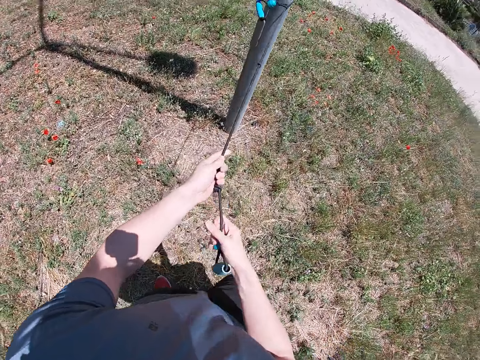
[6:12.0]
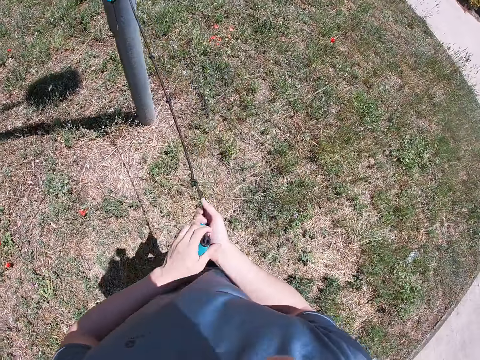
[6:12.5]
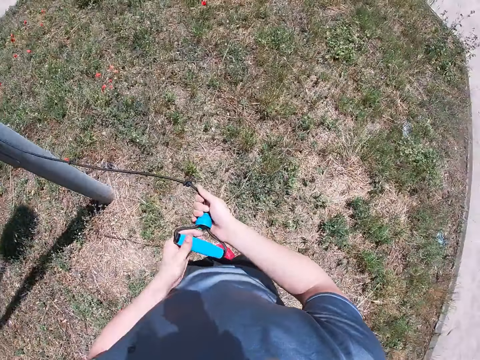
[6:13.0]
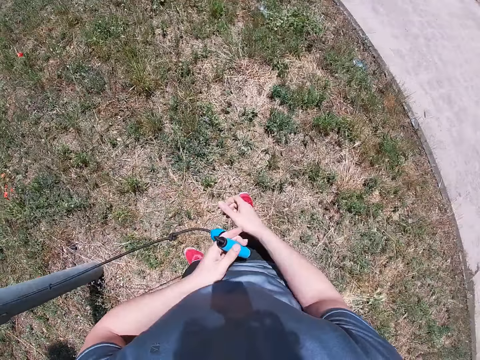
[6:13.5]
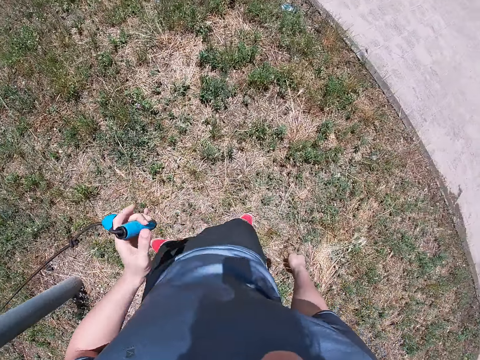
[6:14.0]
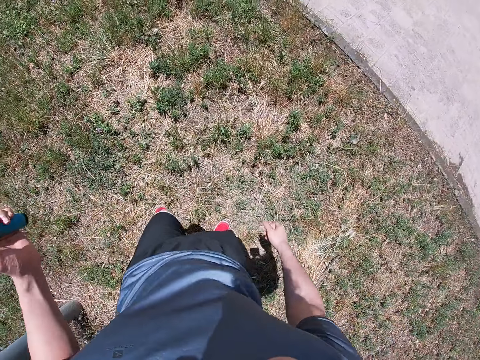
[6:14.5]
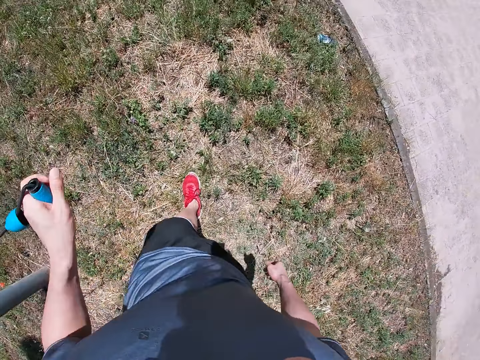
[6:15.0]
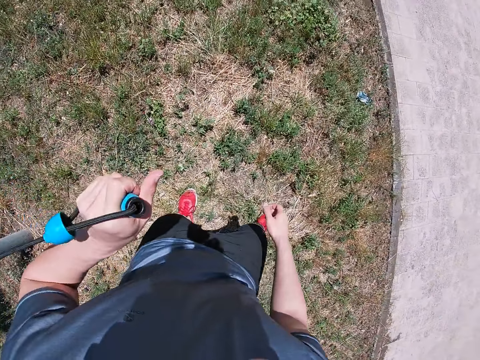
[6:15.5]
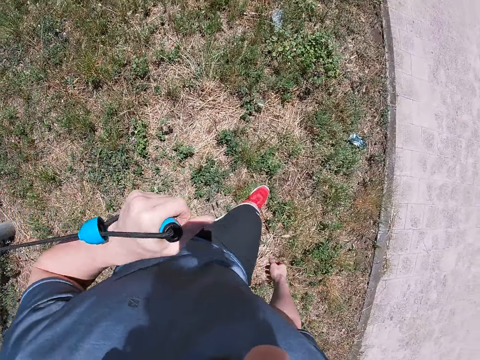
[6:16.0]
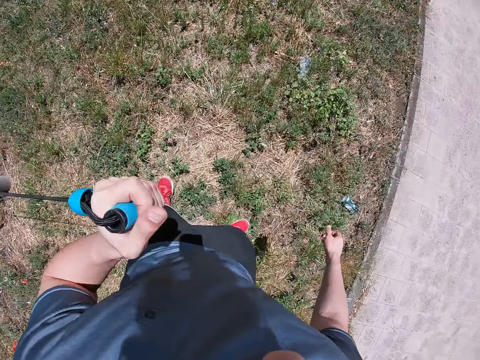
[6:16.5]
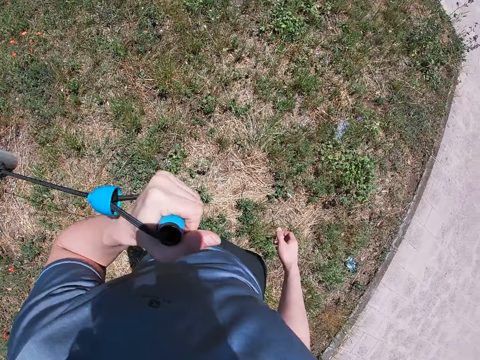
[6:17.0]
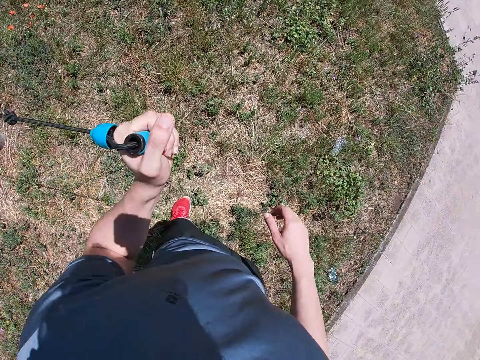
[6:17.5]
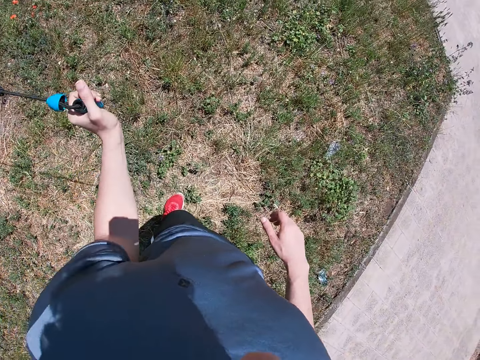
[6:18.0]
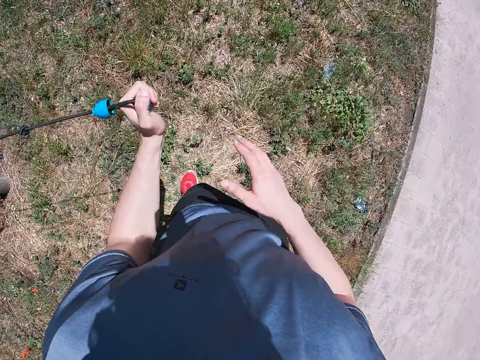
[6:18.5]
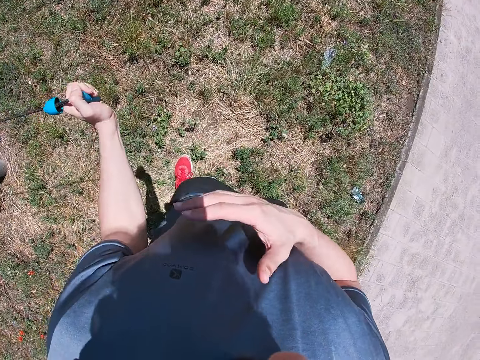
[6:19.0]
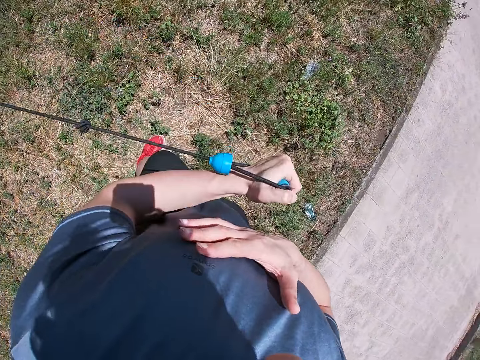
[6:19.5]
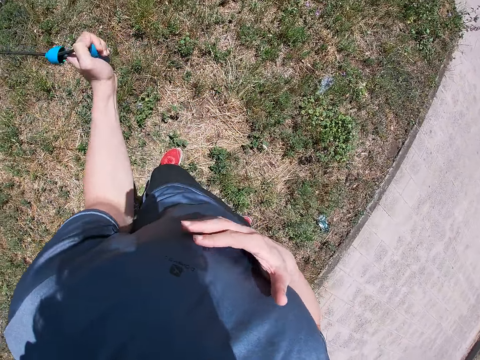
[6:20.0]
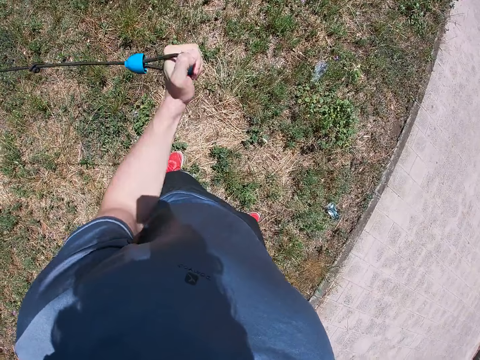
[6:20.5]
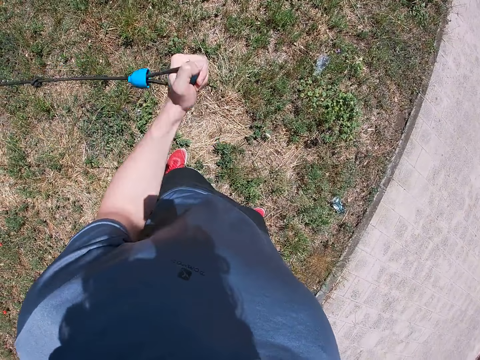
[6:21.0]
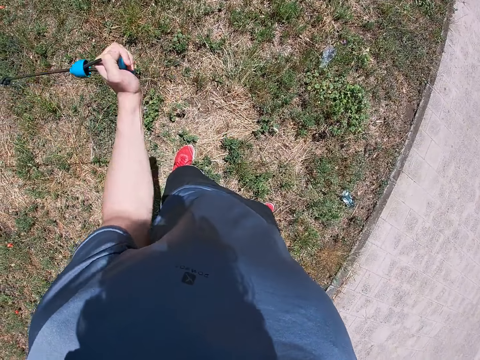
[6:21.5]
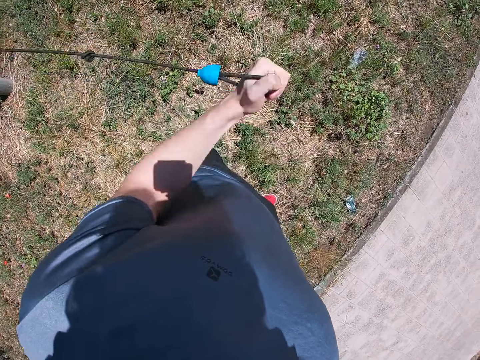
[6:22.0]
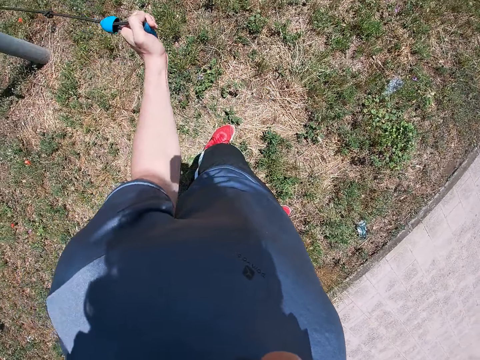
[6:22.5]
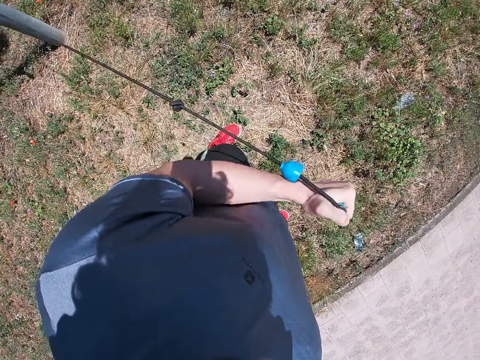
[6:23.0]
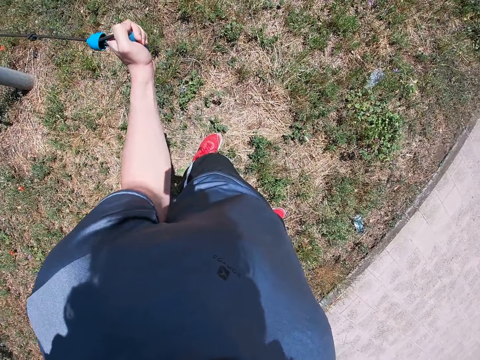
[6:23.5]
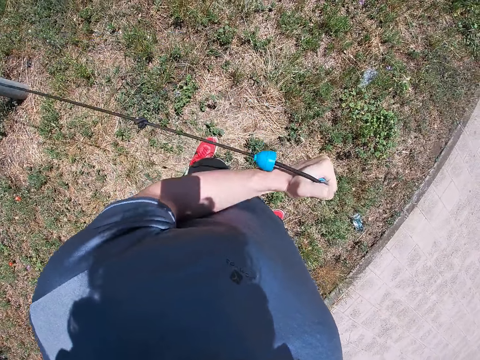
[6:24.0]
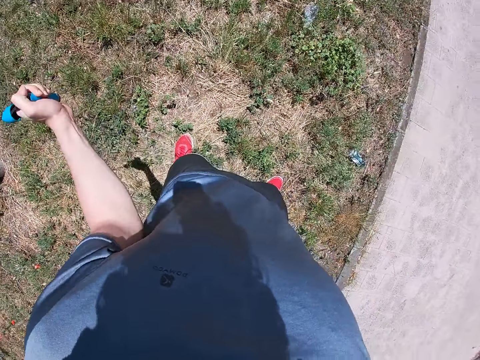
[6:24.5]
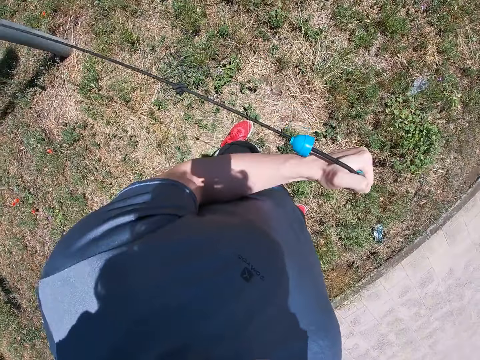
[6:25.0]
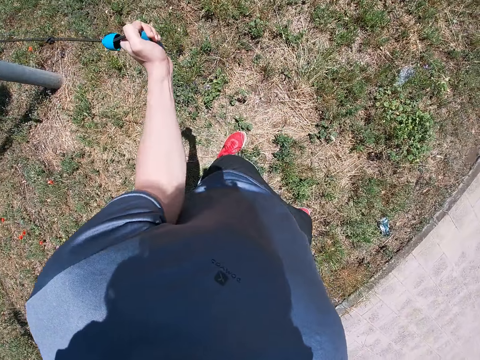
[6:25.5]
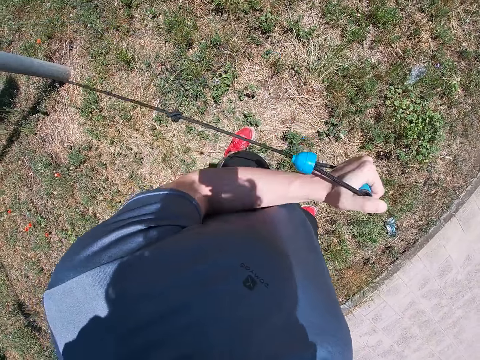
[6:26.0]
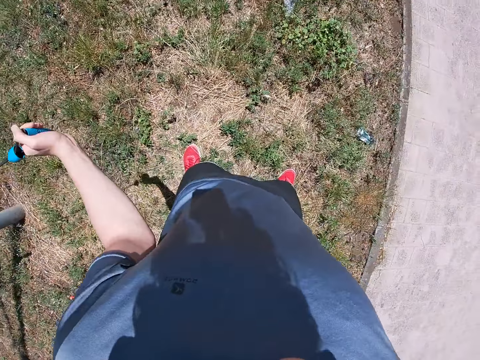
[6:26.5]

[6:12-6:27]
The camera wearer holds the other end of the fitness elastic rope with his left hand. He exercises his left hand with the fitness elastic rope. He pulls one side of the rope with his left hand.

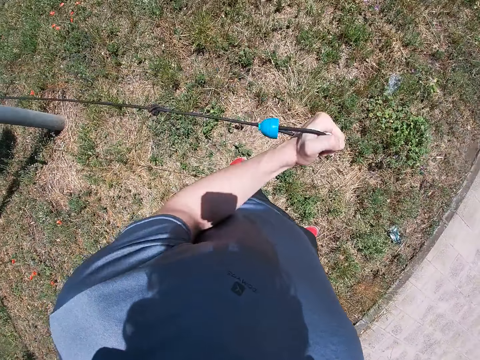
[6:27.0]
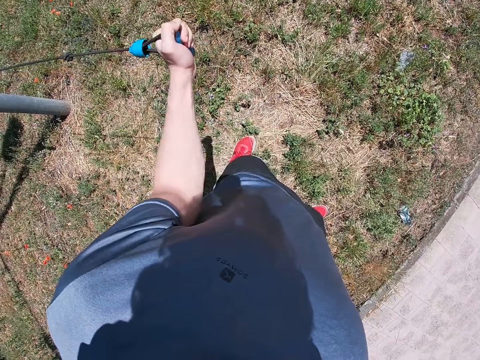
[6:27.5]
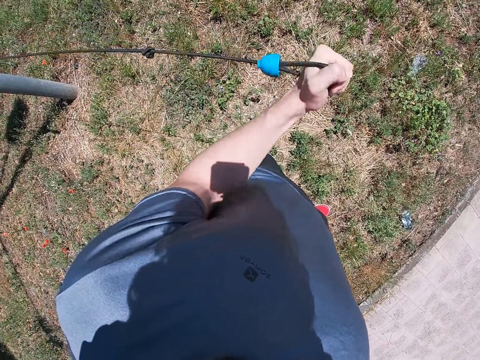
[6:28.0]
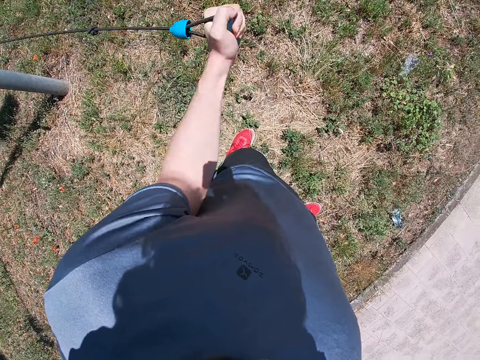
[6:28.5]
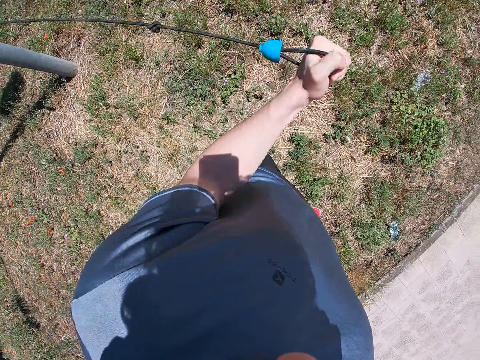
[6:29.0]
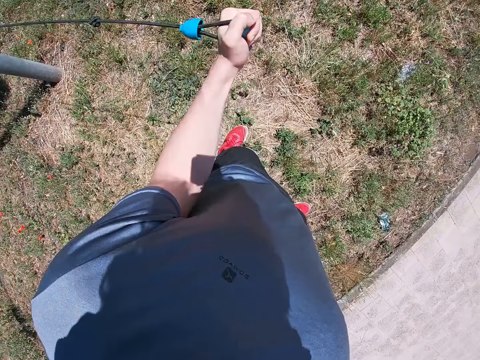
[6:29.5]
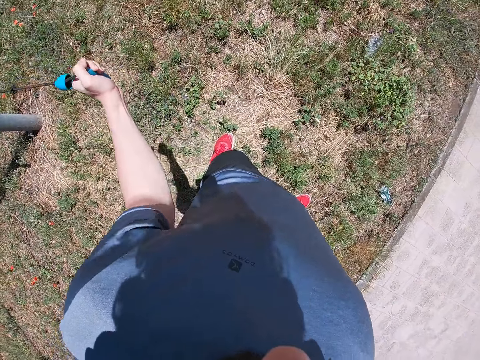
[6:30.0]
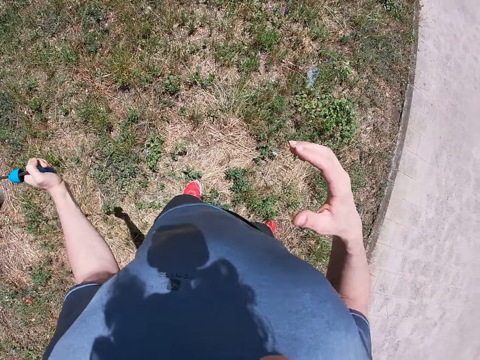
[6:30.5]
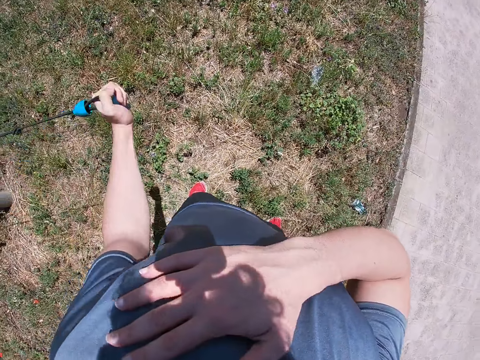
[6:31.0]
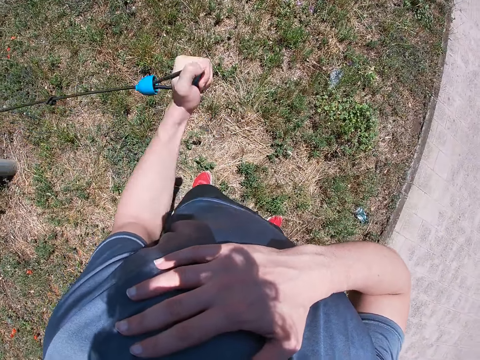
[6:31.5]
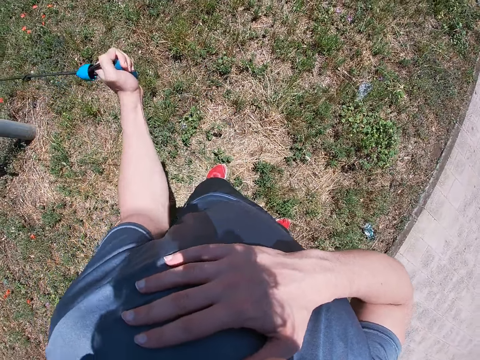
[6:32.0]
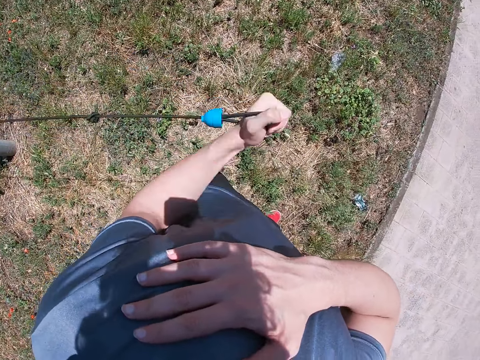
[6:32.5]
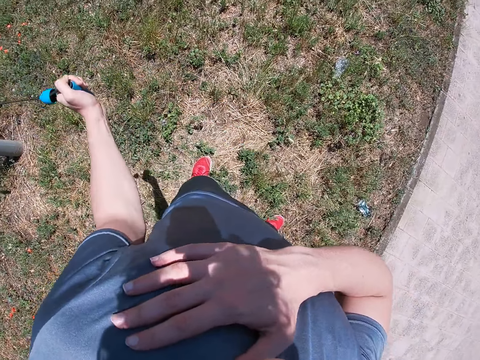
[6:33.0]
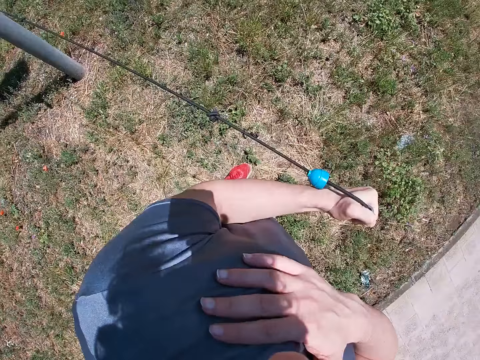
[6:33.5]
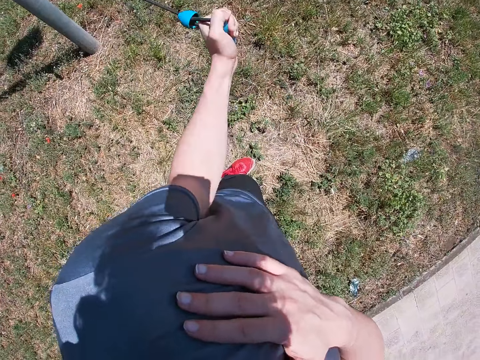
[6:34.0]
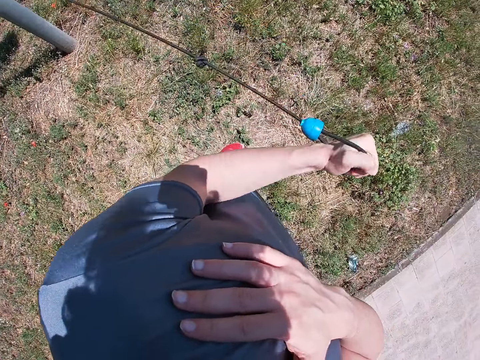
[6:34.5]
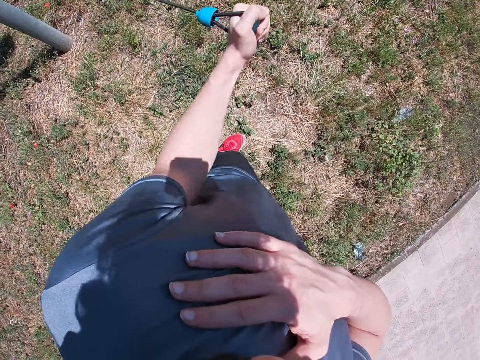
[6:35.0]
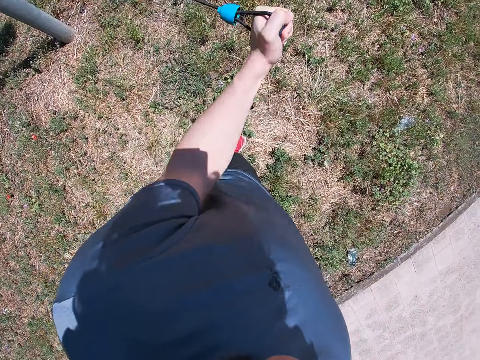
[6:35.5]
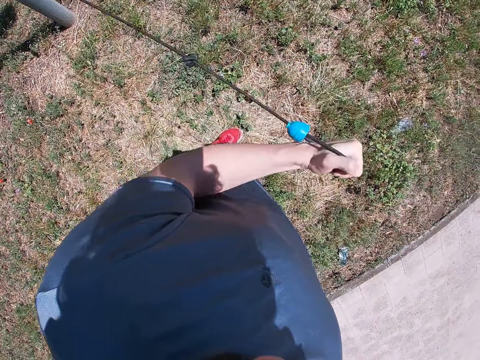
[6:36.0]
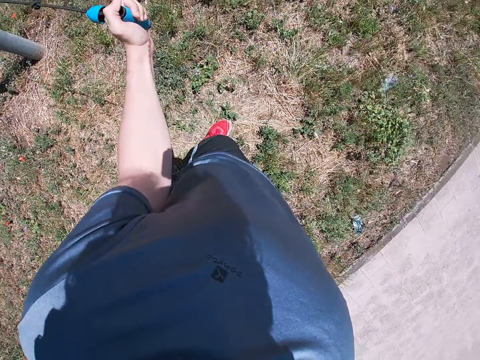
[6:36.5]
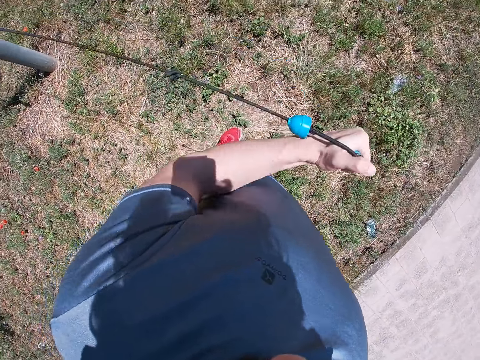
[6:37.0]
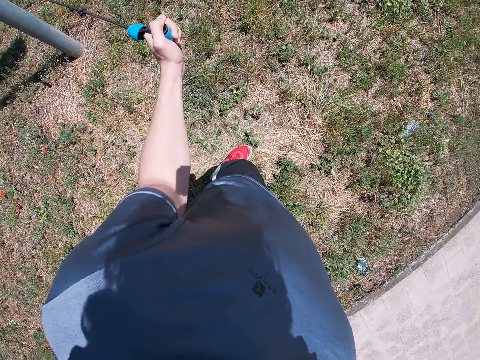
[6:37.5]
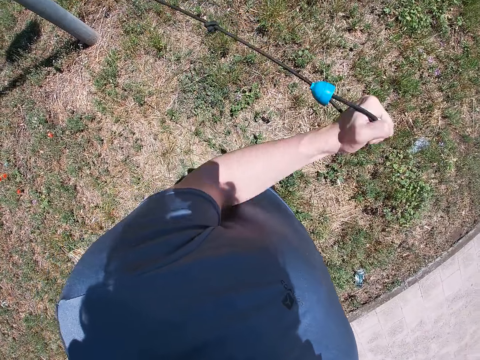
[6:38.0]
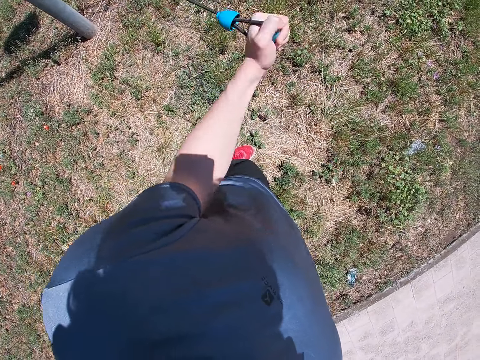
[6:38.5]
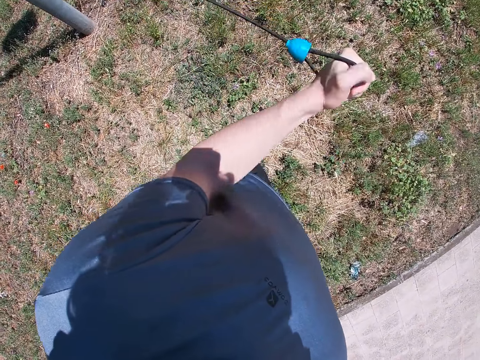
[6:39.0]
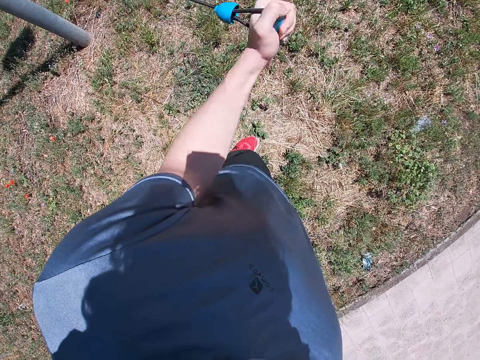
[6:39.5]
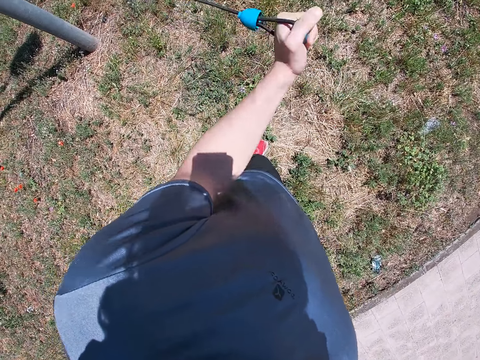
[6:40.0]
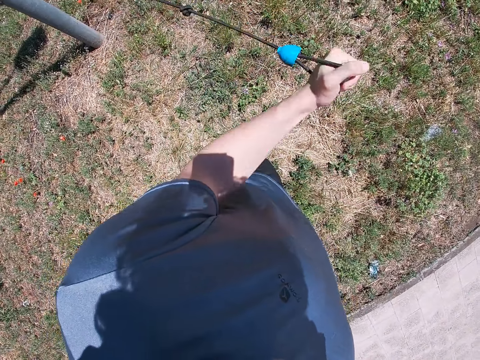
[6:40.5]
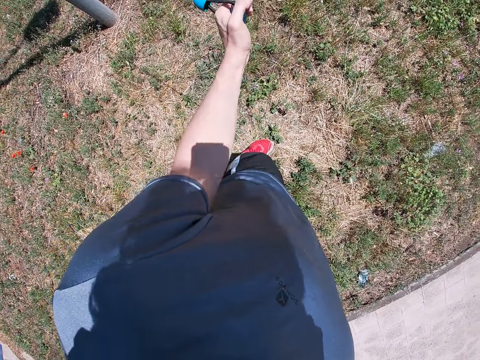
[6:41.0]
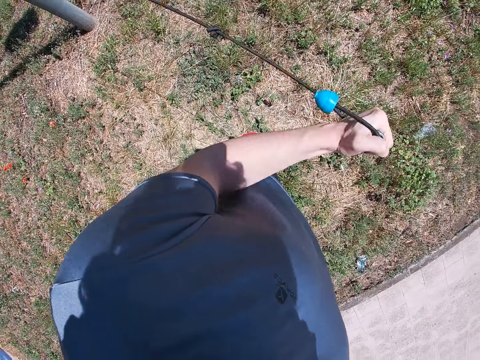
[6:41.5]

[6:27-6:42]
The camera wearer puts his right hand on his chest. He puts his hand down.
